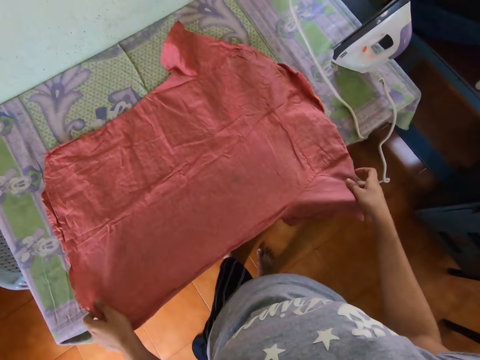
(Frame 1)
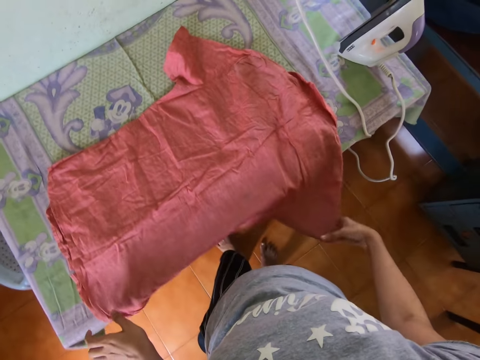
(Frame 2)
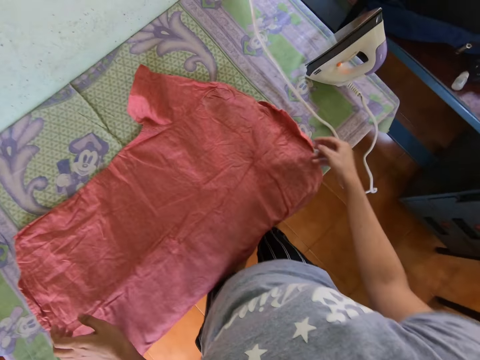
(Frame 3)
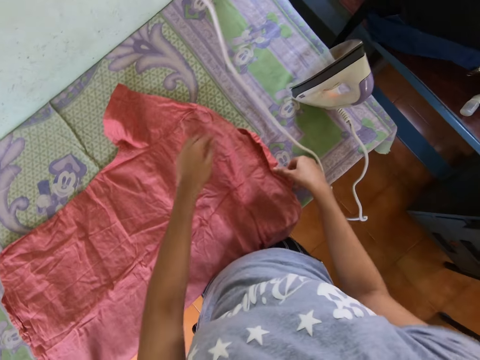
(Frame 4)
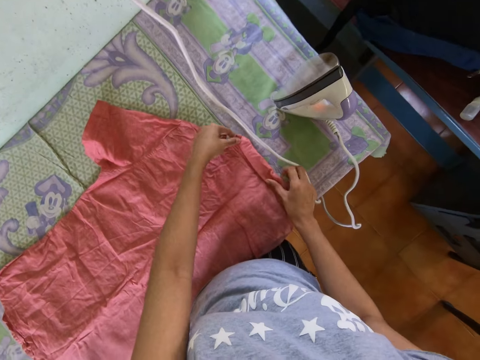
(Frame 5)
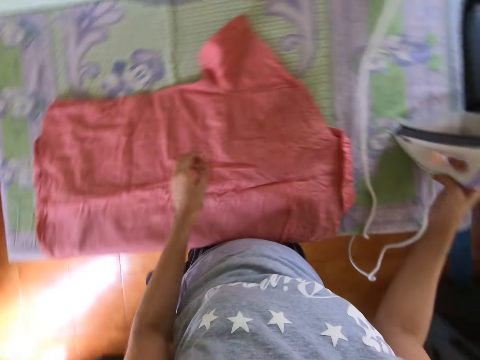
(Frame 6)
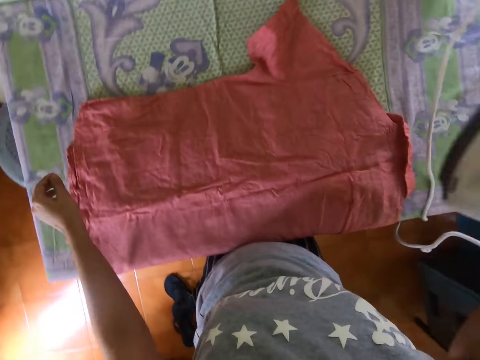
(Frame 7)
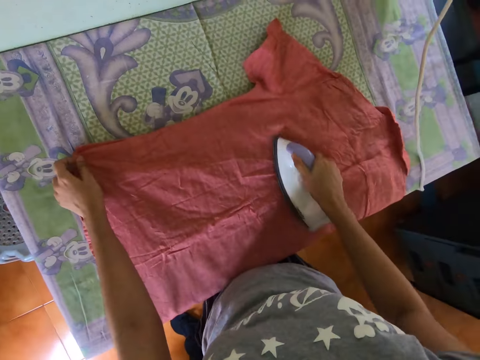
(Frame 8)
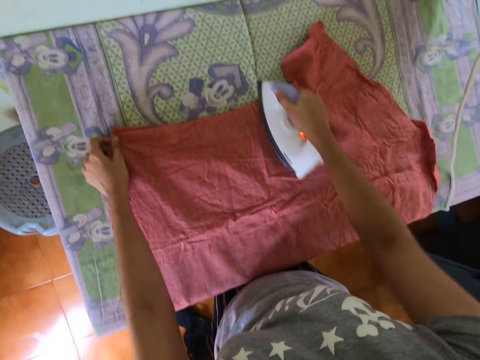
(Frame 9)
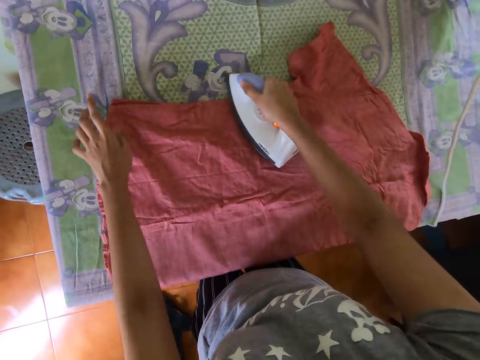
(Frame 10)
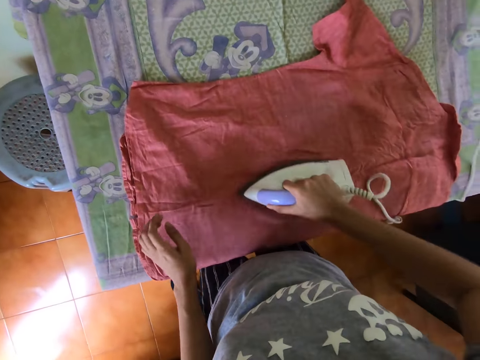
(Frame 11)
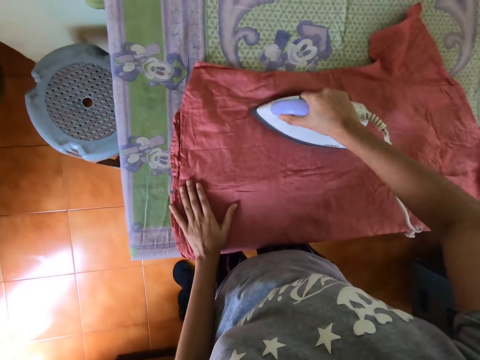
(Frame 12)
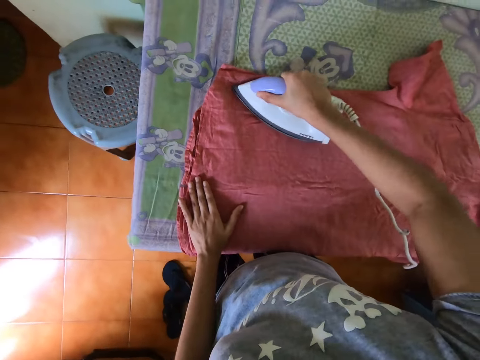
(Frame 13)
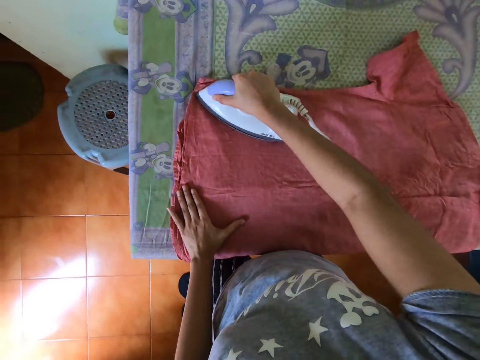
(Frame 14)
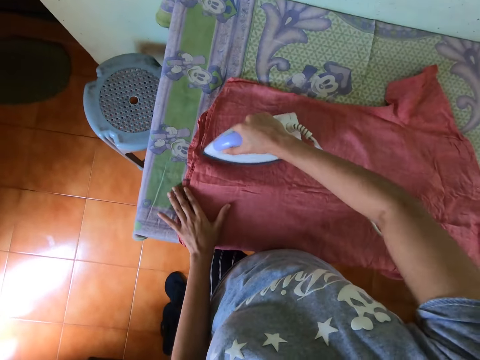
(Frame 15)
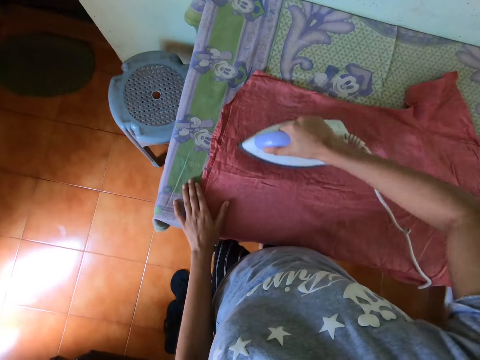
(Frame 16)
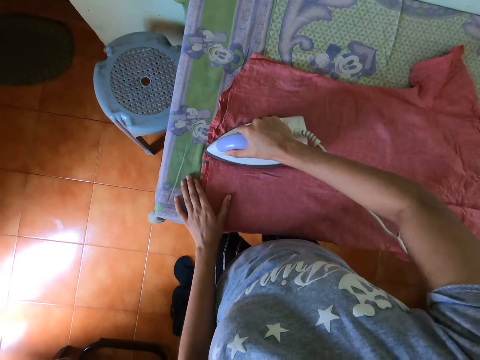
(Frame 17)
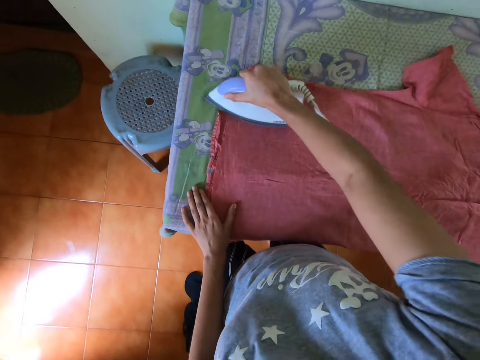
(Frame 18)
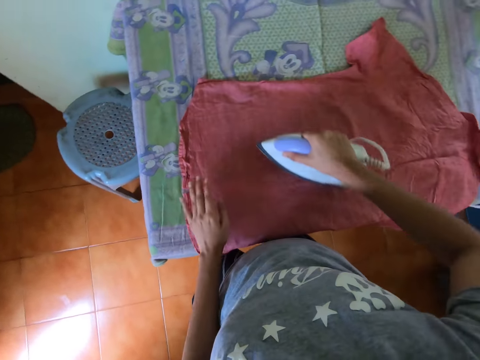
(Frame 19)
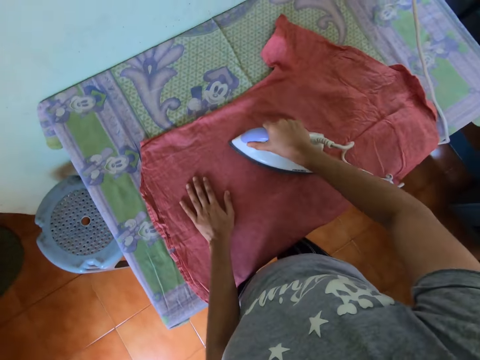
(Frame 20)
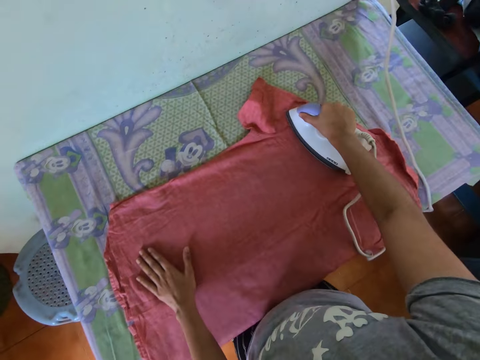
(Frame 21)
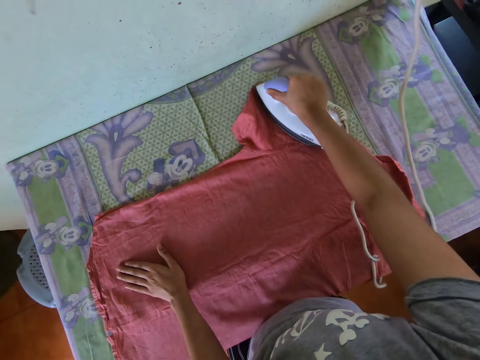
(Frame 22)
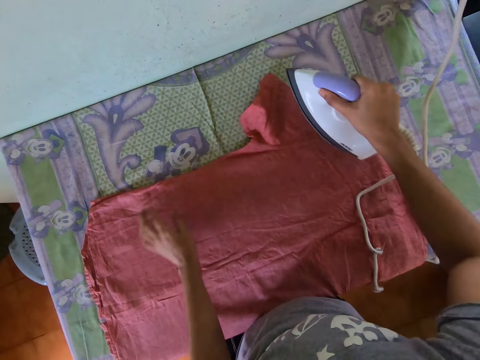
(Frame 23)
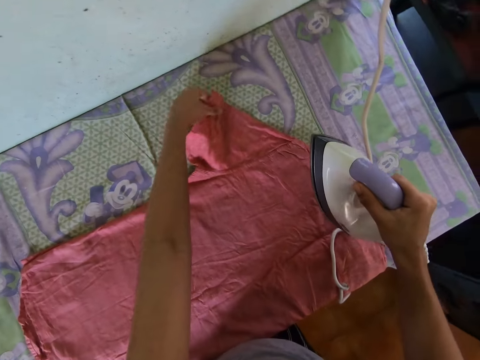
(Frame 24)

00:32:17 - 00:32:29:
The camera wearer pulls the shirt or cloth. They adjust the cloth on the table. They pick up the iron box and iron the cloth with the iron box.

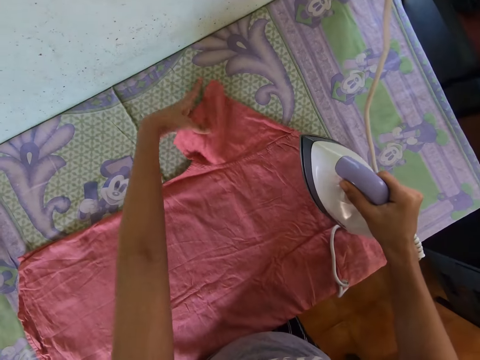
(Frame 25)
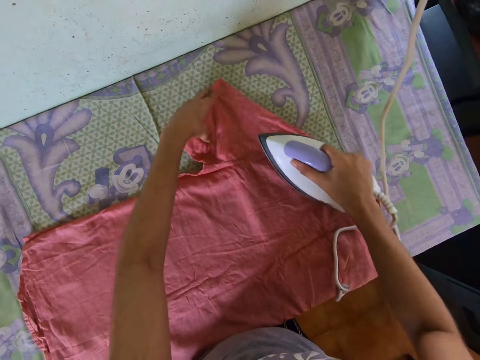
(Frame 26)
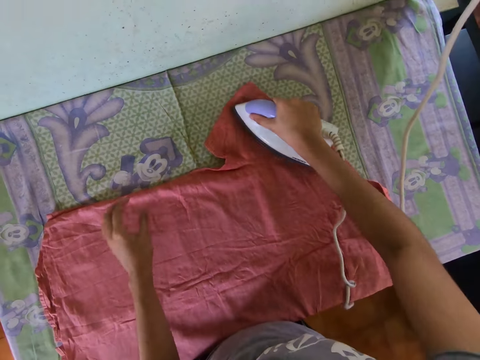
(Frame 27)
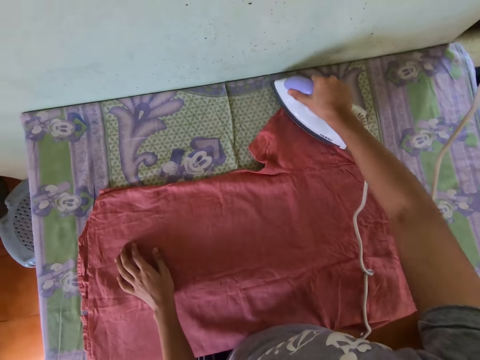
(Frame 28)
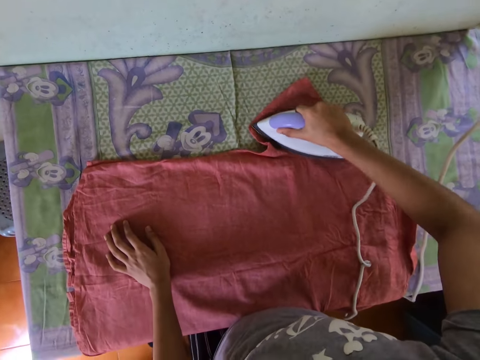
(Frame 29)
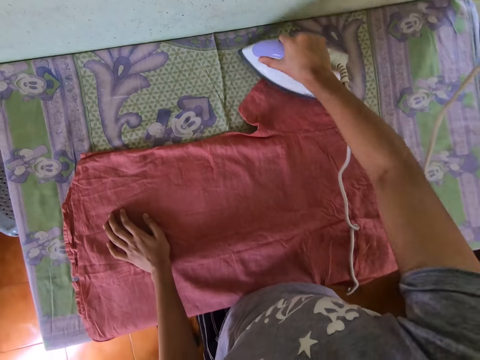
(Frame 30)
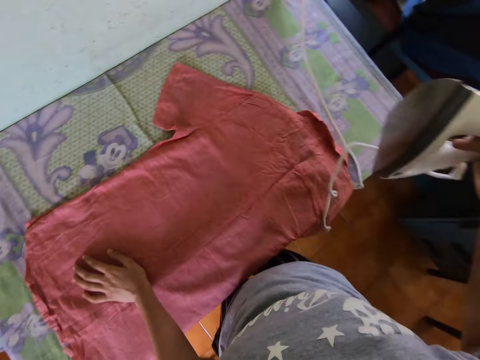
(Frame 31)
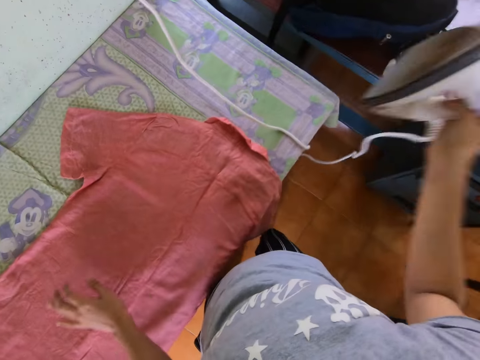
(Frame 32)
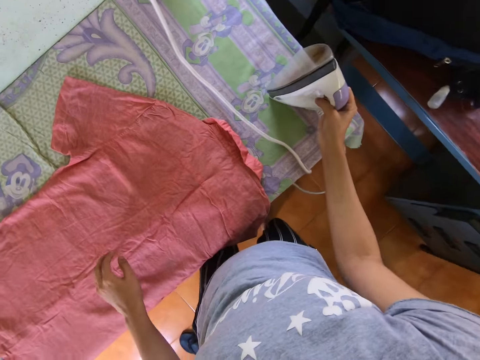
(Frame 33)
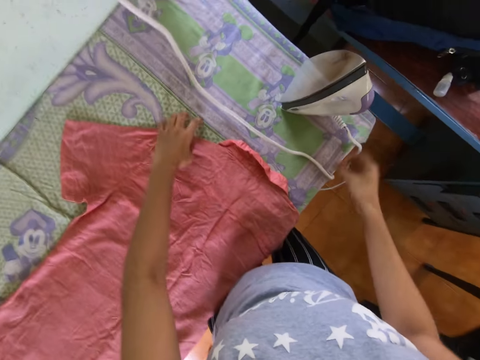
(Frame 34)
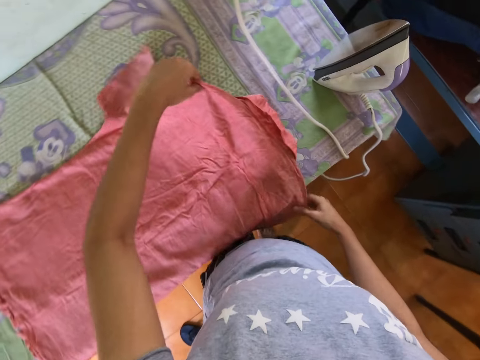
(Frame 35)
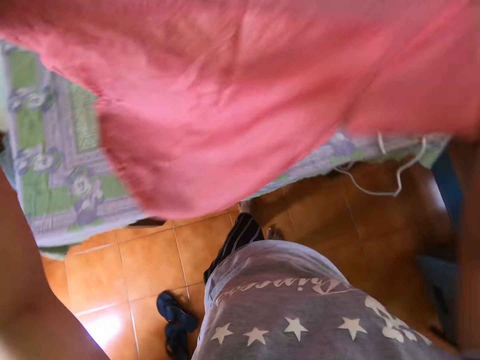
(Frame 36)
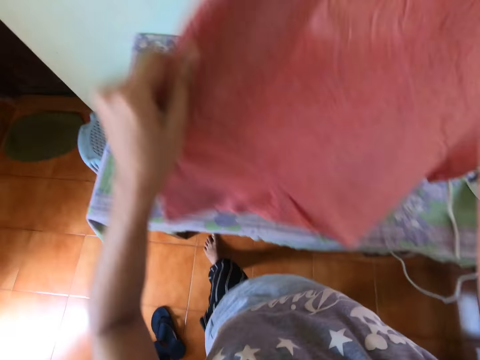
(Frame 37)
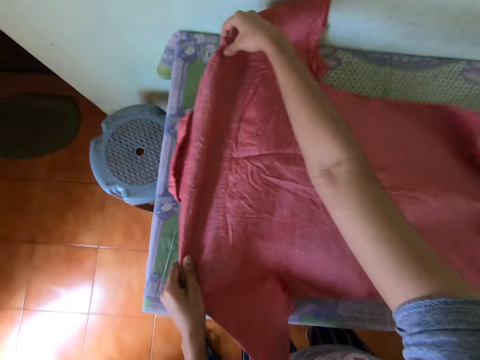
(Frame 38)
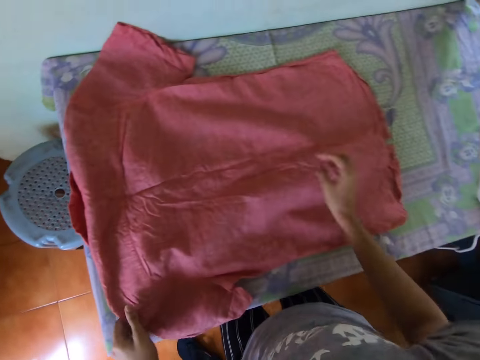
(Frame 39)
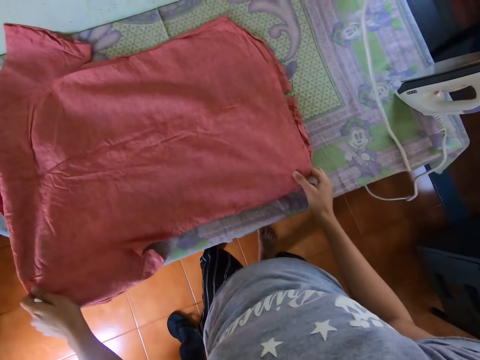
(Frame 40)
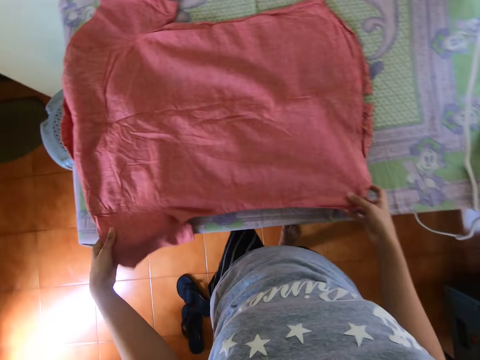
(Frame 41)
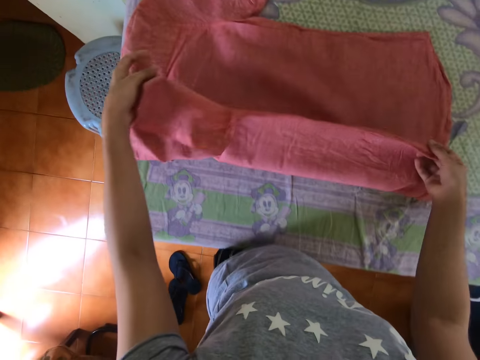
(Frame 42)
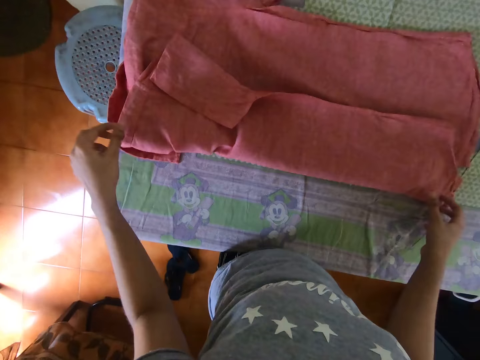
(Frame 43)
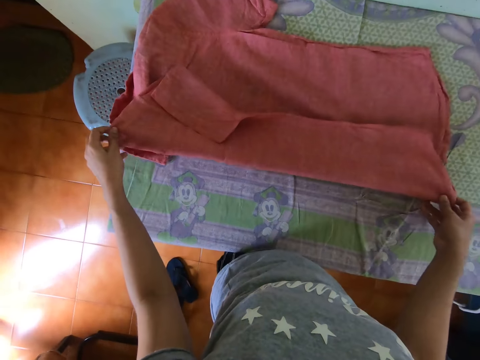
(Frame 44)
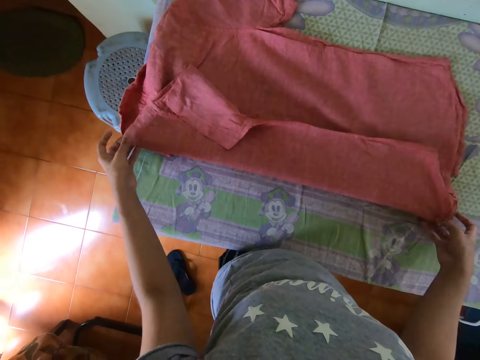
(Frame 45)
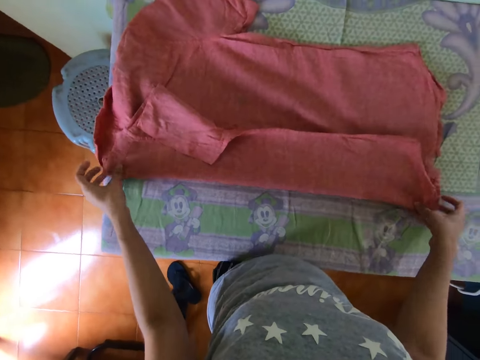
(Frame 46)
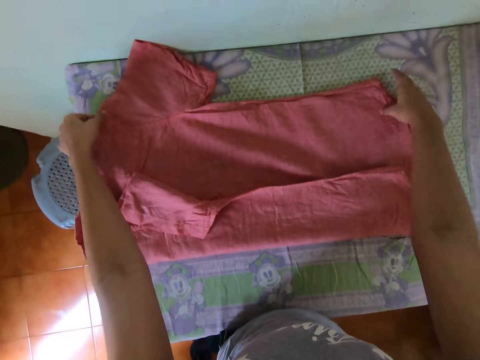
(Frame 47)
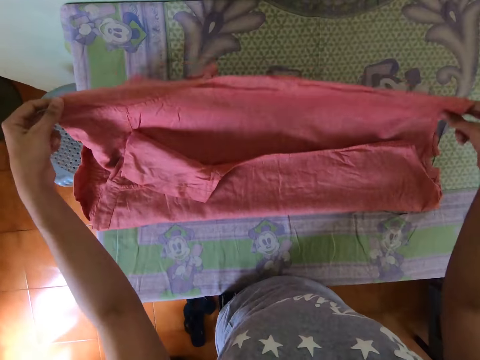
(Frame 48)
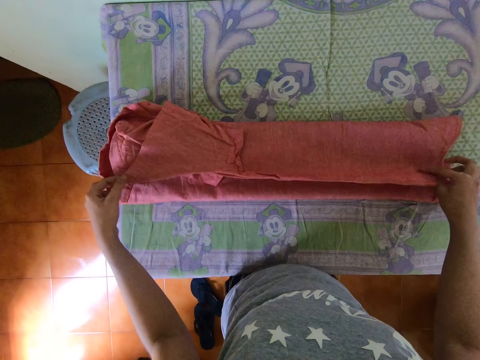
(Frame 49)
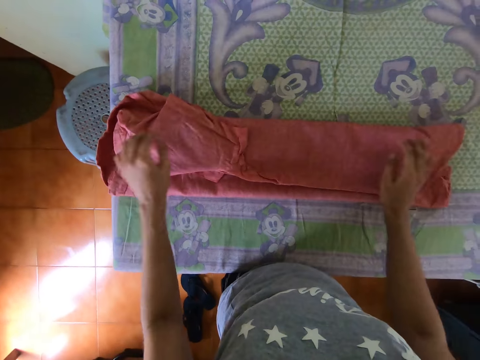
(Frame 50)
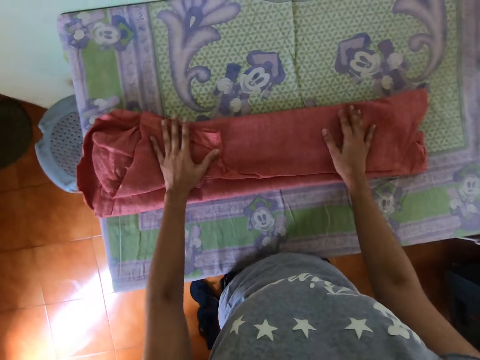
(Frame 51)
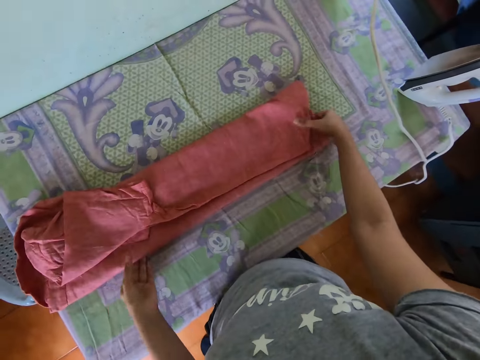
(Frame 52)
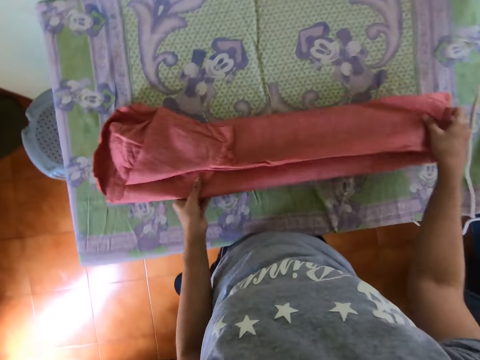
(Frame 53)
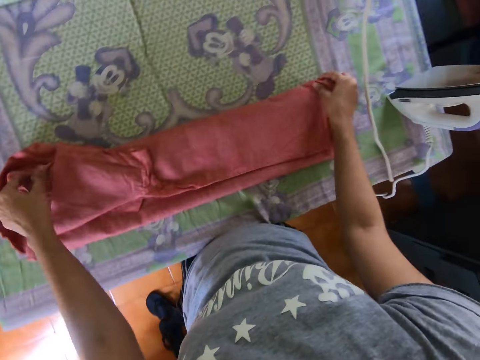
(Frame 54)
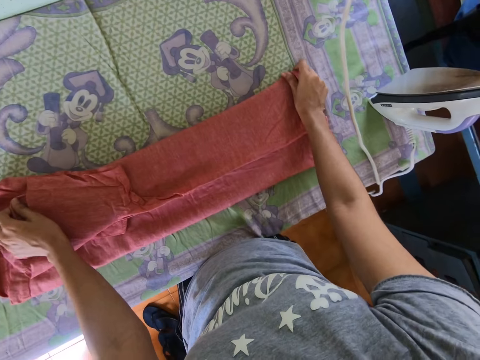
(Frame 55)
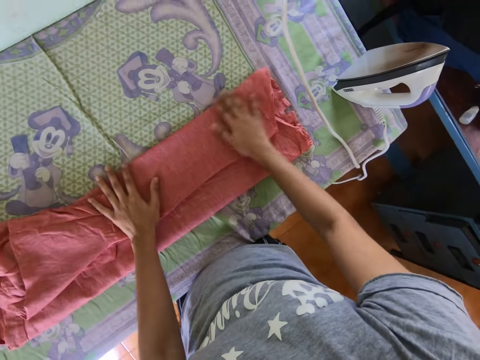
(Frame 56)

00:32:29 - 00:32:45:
The camera wearer aligns the cloth on the table. They iron the cloth with the iron box. They put the iron box on the ironing board. They drop the cloth on the table. They pick up the shirt. They turn the cloth over. They put the shirt on the ironing board. They fold the cloth on the table.
